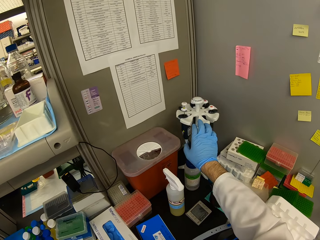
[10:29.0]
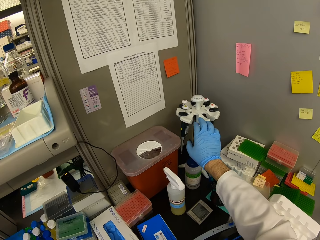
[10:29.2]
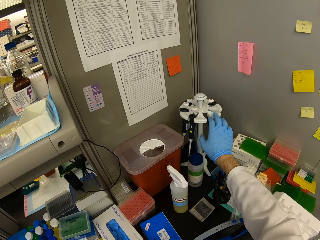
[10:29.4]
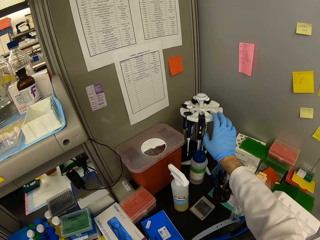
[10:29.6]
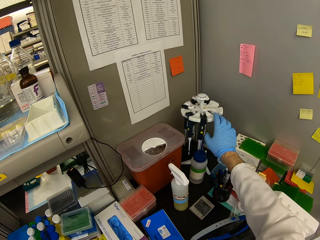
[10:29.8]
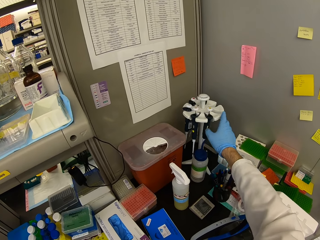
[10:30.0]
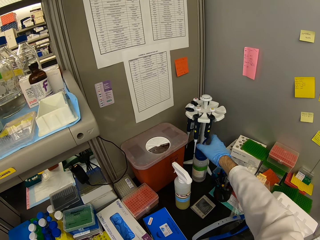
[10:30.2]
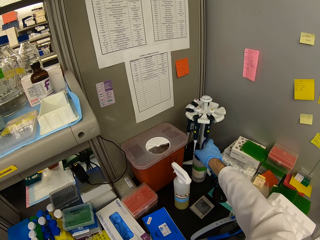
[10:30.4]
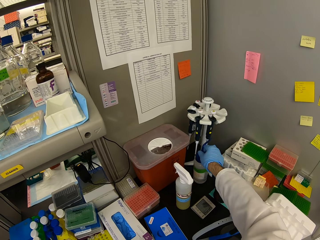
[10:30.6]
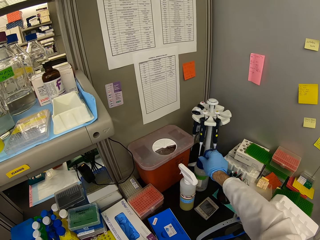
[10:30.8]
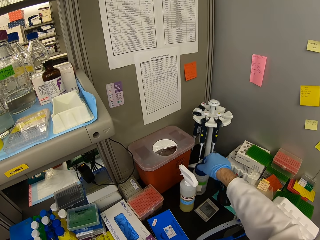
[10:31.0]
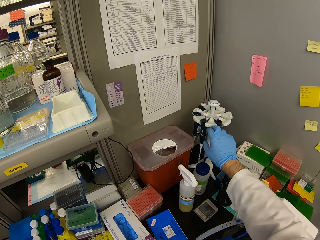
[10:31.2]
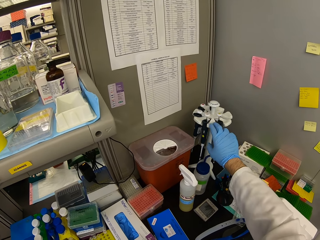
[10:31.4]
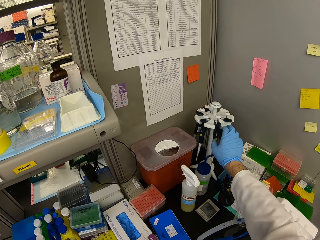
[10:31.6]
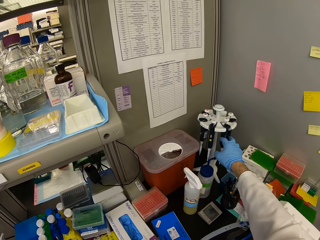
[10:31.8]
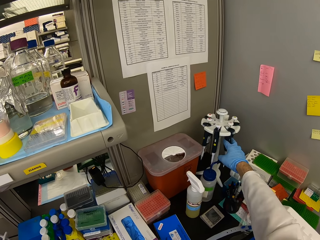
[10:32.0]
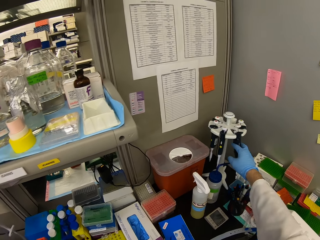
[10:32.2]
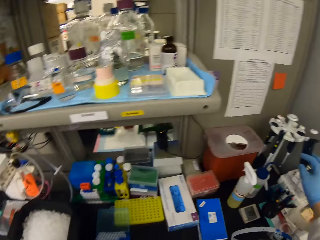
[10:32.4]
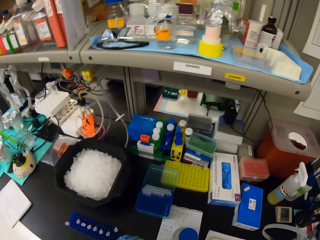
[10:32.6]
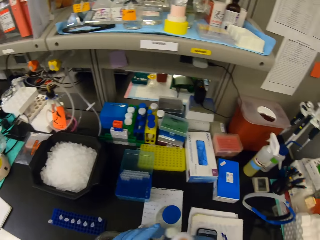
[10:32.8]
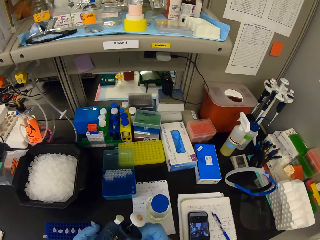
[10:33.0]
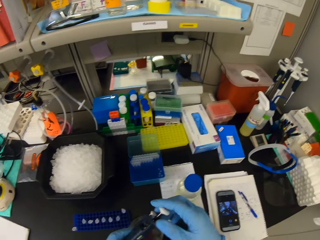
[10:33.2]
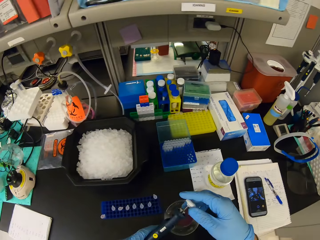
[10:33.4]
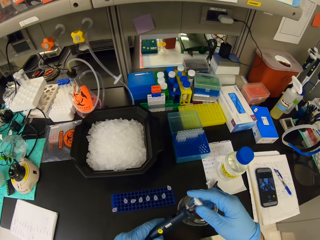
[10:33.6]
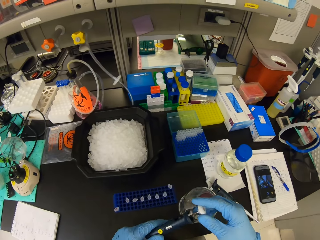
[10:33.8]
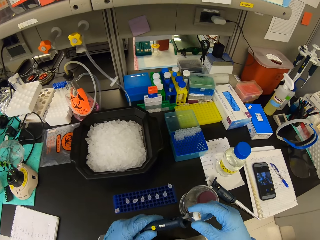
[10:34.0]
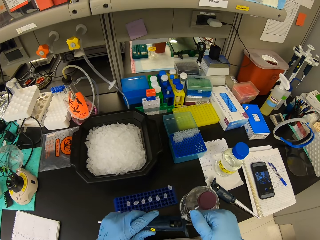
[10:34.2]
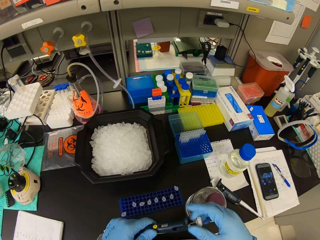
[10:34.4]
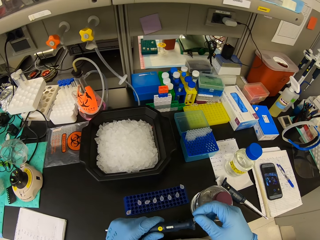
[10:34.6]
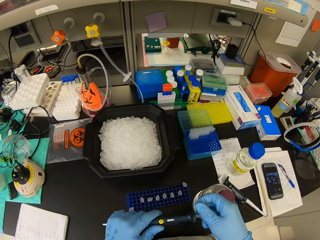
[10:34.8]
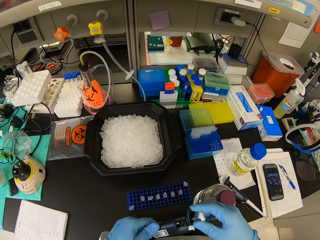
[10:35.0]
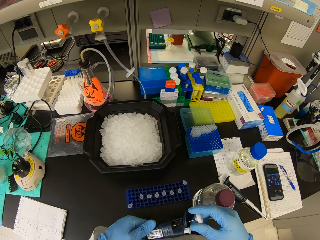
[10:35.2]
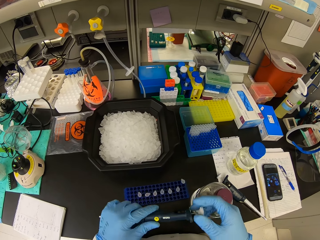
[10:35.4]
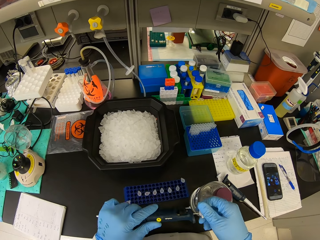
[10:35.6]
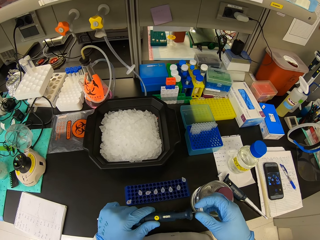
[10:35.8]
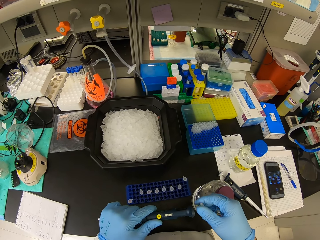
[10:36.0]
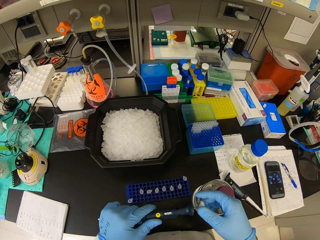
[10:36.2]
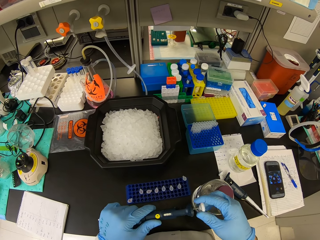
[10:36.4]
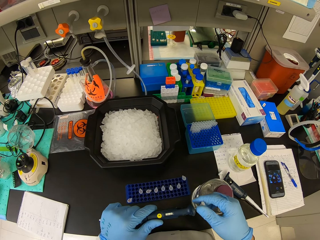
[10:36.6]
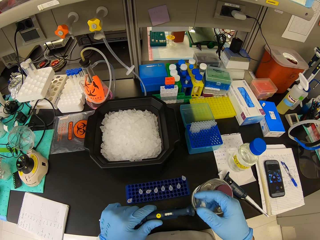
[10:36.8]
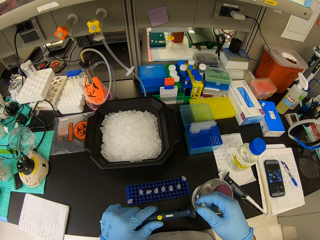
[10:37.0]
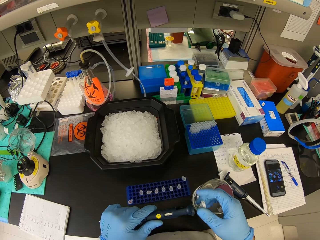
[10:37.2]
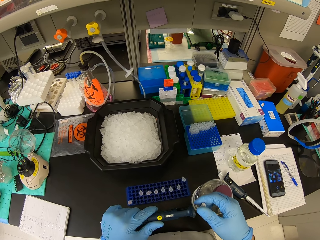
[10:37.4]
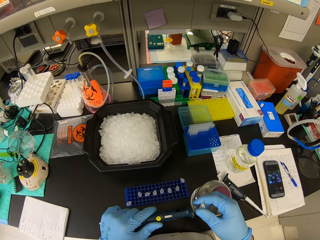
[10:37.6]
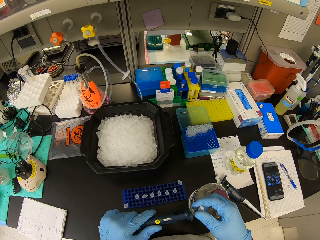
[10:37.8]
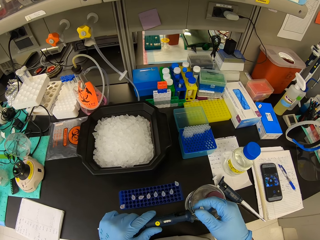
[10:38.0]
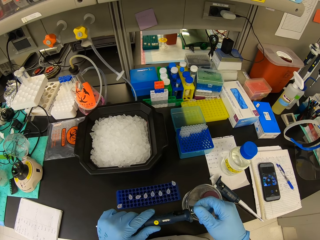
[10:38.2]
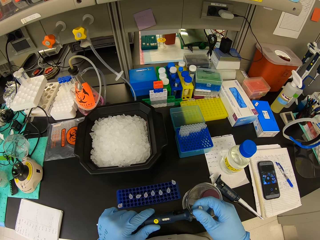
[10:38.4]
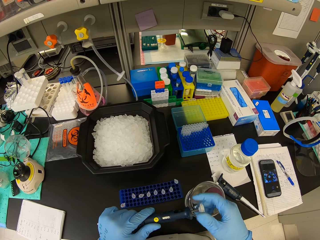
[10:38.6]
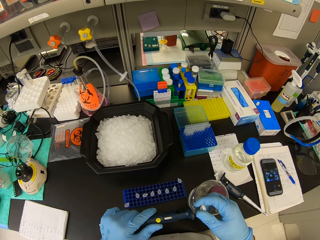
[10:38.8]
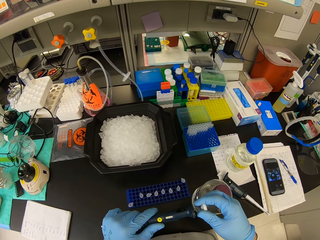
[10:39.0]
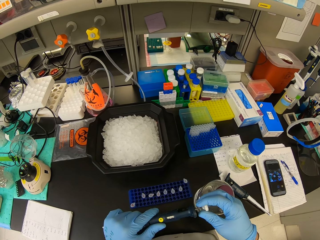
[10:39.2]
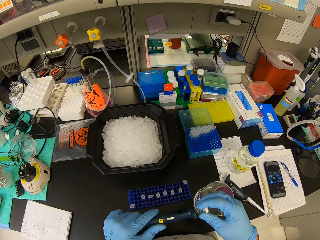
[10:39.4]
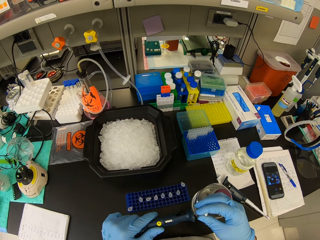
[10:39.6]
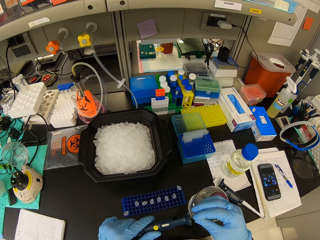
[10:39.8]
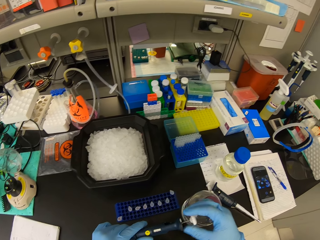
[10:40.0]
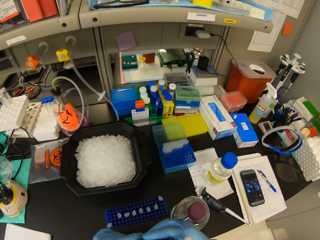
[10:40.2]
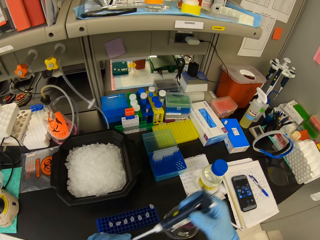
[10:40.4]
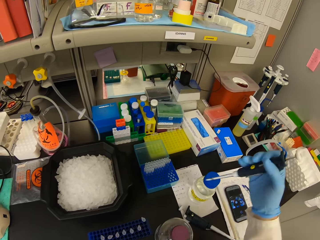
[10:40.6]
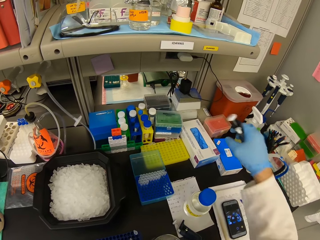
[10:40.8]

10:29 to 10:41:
The camera wearer takes a micropipette from the pipette holder. They swing a syringe holder. They adjust the micropipette. They twist a syringe.

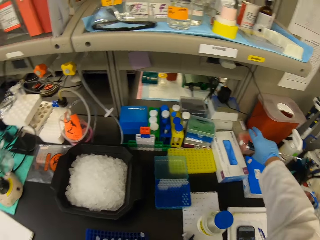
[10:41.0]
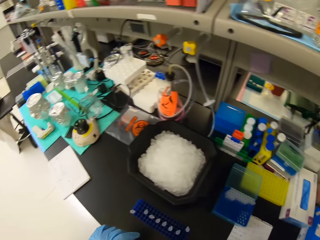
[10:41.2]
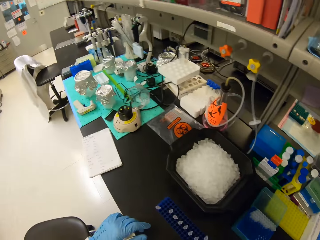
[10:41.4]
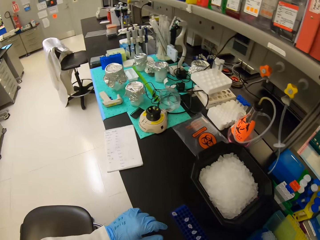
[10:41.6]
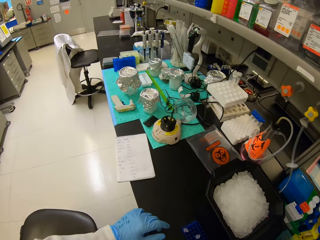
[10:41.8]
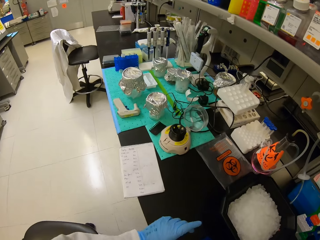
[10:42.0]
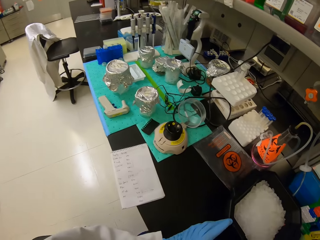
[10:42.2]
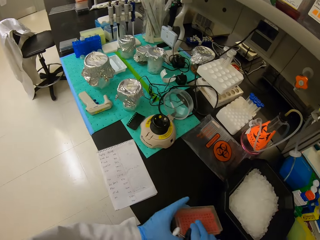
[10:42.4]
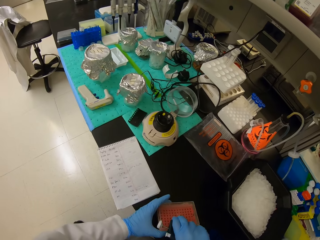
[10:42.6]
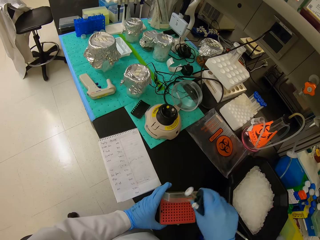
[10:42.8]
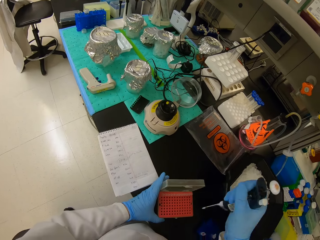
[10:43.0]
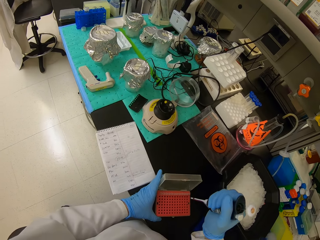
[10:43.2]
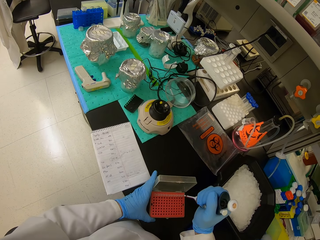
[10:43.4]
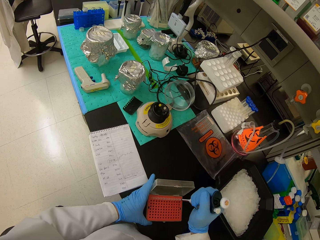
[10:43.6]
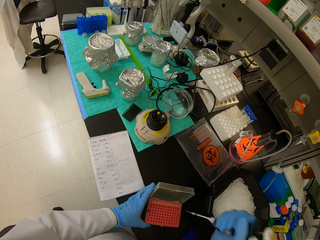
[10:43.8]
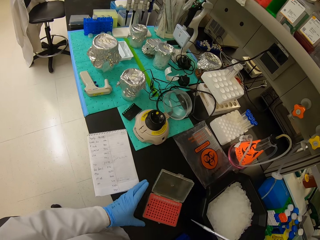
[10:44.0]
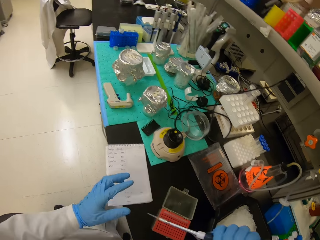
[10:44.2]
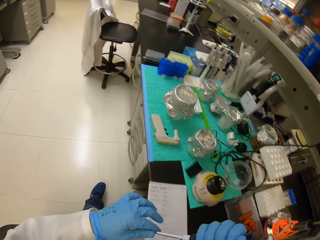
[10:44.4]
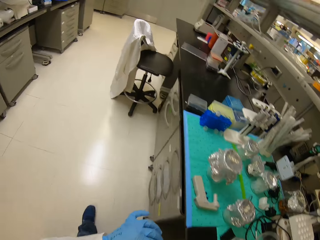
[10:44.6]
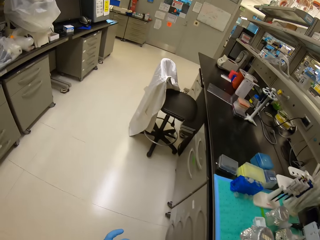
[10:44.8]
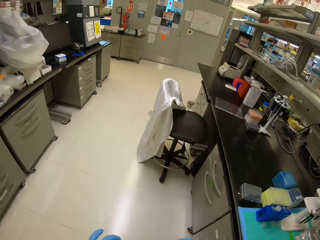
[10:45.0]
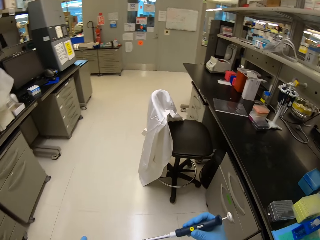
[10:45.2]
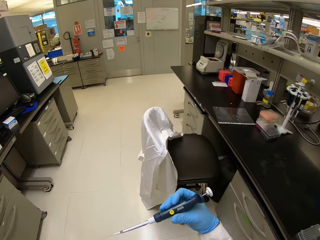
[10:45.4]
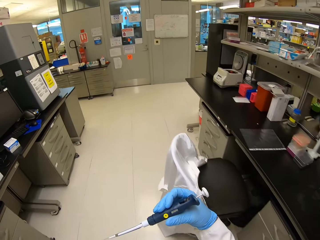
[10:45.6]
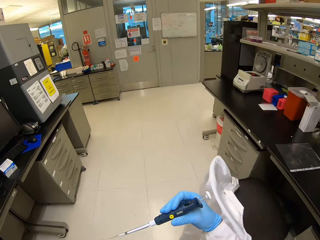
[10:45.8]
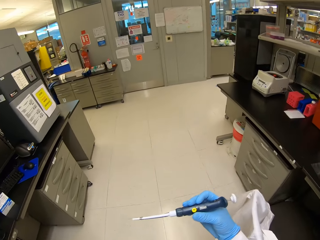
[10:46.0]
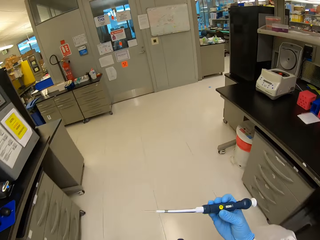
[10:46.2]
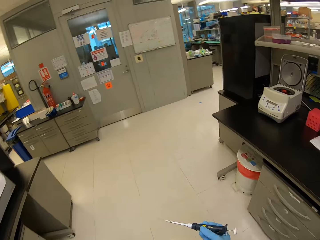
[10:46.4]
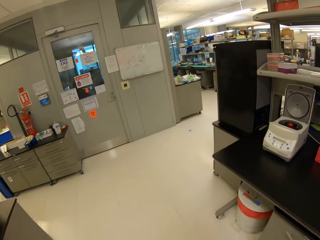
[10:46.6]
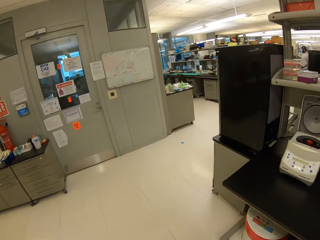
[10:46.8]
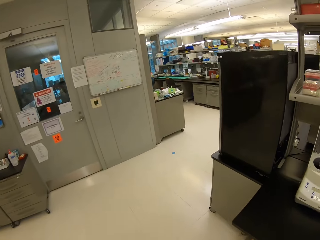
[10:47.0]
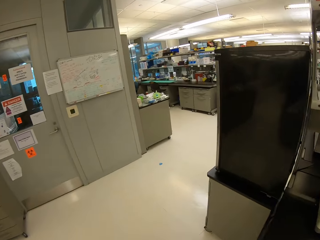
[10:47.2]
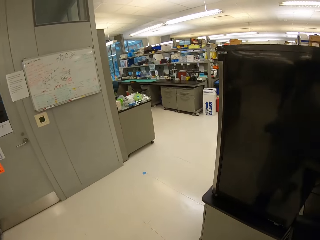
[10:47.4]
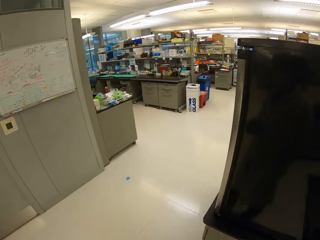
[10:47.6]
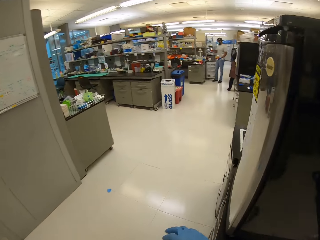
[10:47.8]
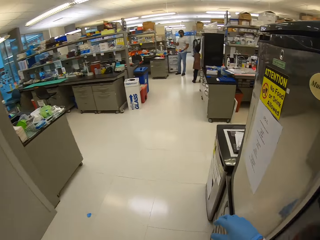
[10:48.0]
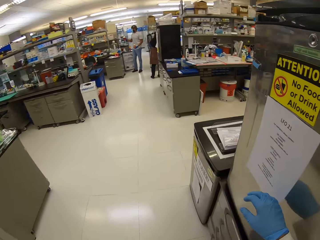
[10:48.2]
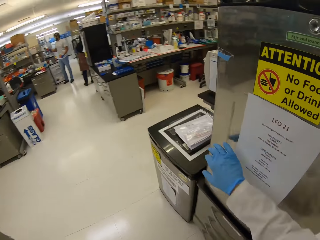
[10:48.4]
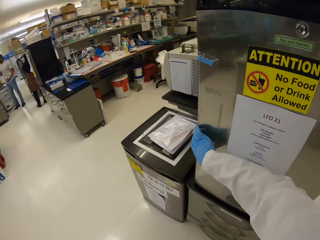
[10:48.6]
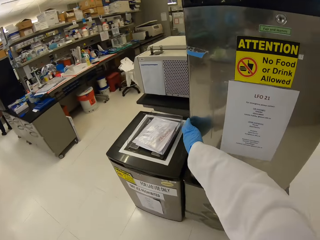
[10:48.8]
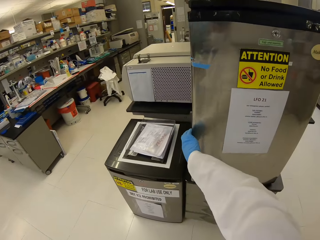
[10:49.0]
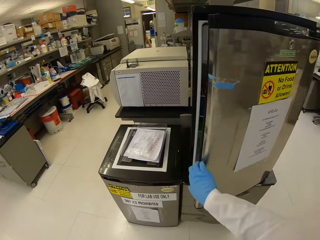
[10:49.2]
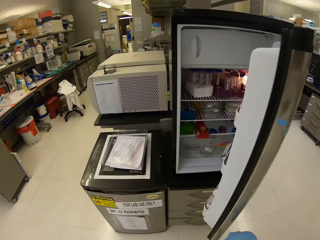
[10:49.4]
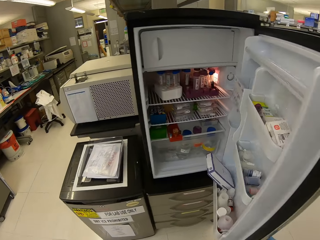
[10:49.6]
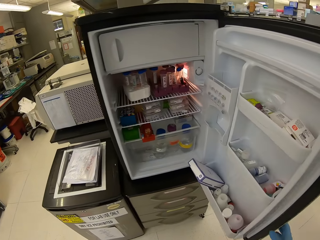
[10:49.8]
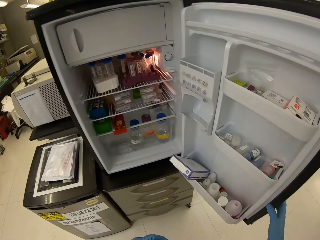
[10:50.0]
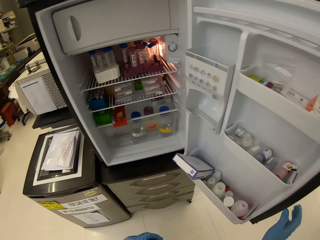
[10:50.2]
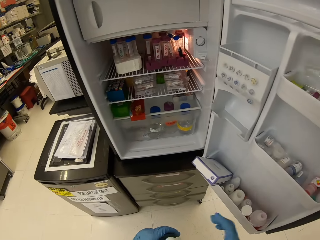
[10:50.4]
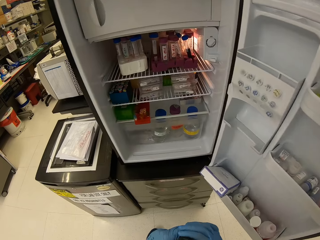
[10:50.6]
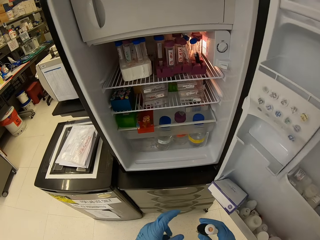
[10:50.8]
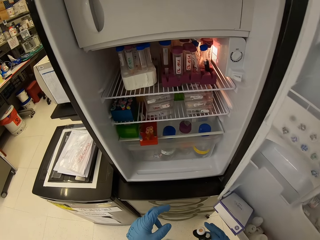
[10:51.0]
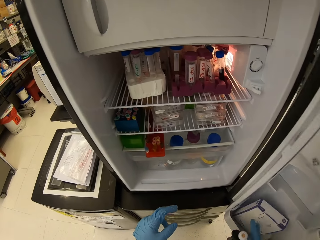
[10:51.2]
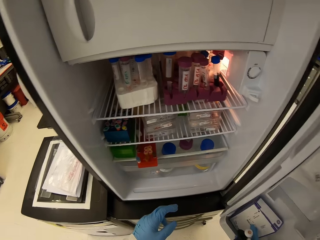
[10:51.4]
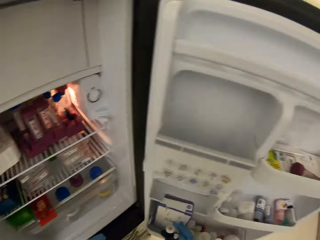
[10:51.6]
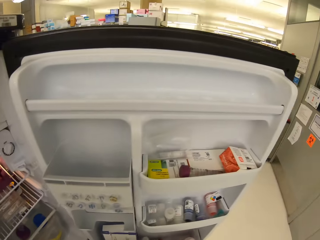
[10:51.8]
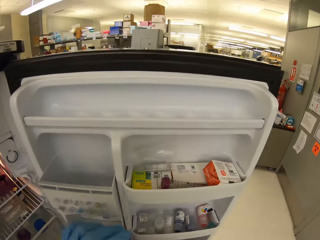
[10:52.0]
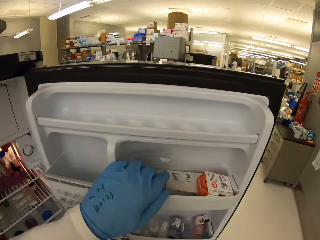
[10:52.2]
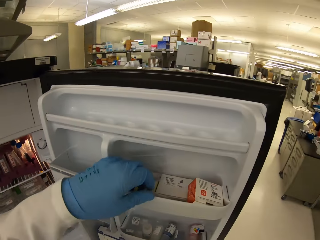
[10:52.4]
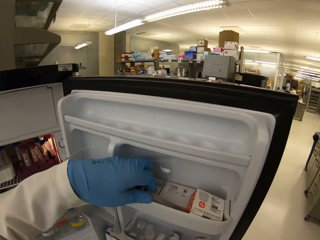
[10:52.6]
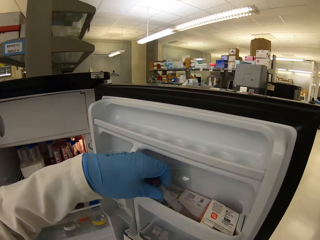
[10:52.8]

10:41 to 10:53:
The camera wearer inserts a dropper in the micropipette. They pick a test tube. They walk in the building. They open the fridge door.
